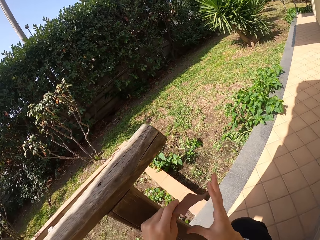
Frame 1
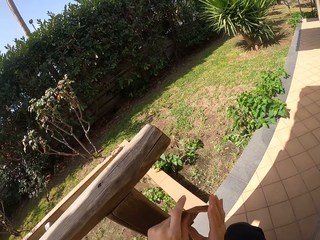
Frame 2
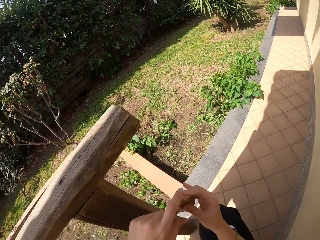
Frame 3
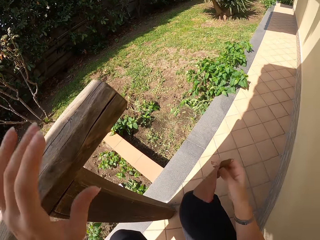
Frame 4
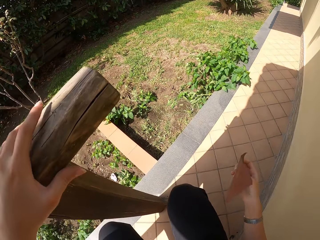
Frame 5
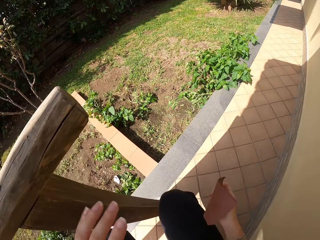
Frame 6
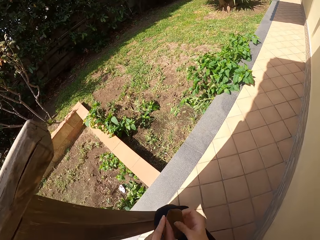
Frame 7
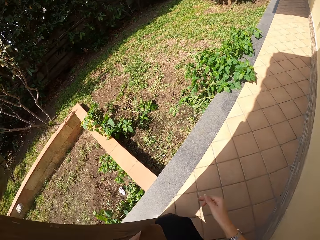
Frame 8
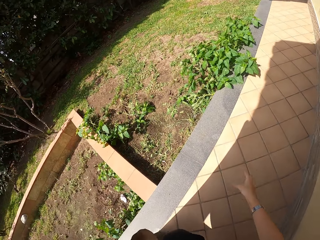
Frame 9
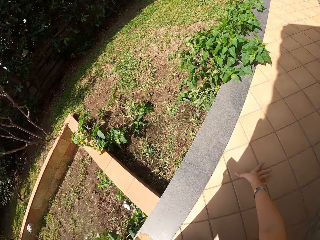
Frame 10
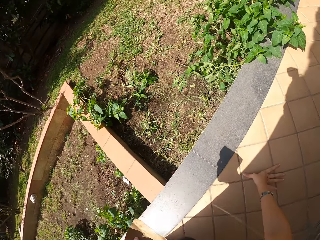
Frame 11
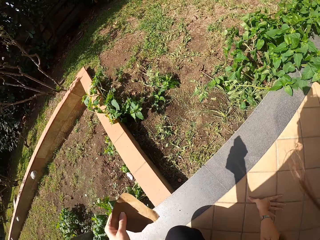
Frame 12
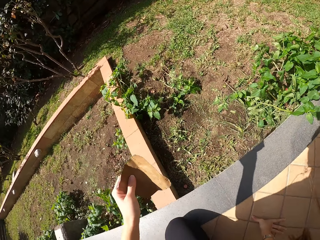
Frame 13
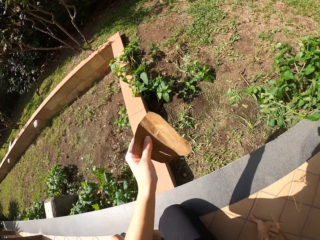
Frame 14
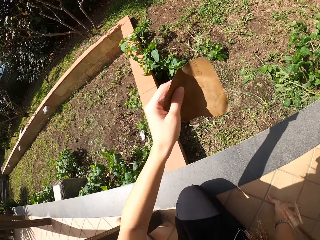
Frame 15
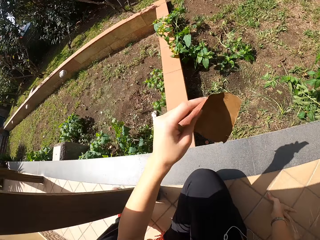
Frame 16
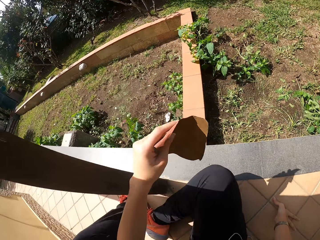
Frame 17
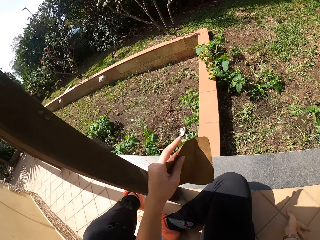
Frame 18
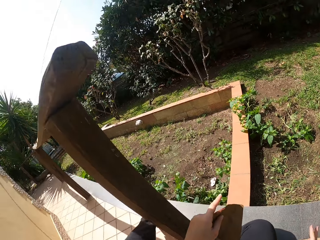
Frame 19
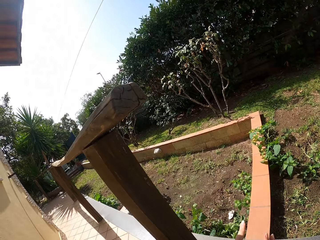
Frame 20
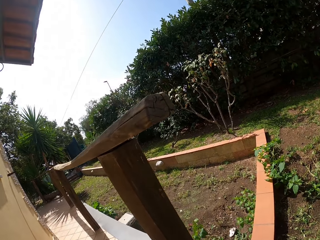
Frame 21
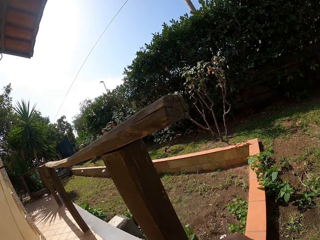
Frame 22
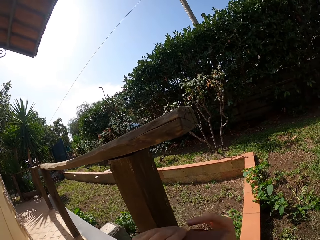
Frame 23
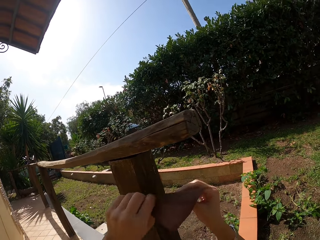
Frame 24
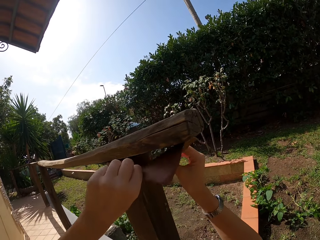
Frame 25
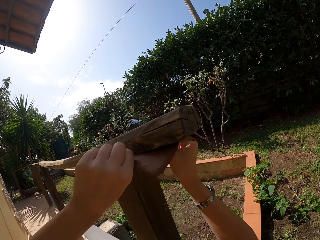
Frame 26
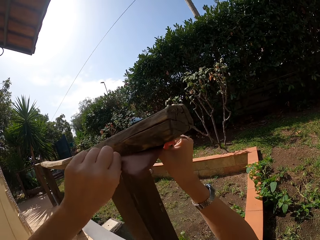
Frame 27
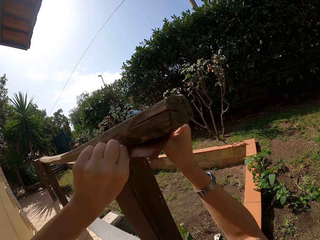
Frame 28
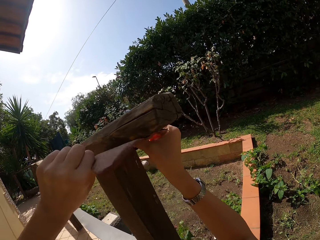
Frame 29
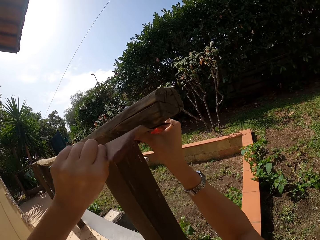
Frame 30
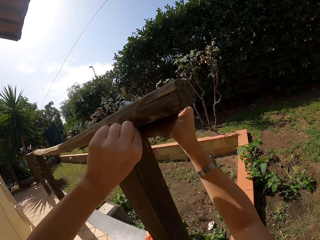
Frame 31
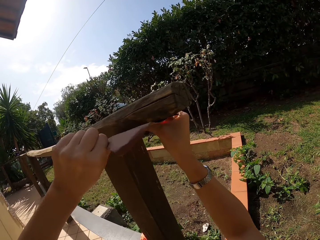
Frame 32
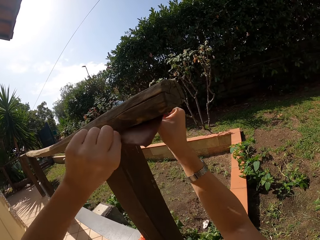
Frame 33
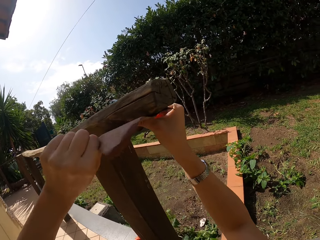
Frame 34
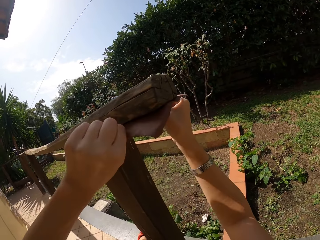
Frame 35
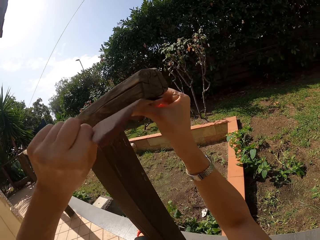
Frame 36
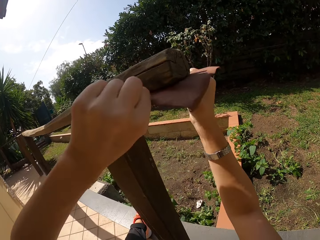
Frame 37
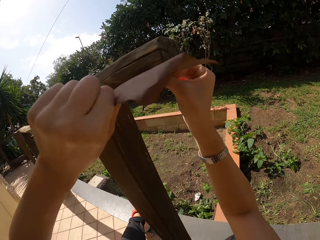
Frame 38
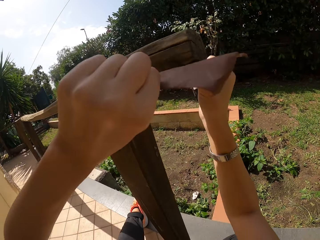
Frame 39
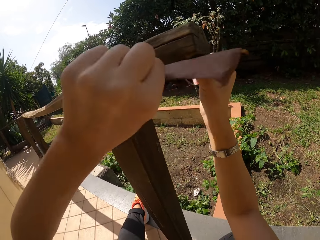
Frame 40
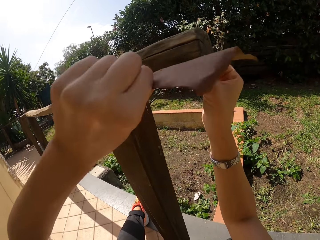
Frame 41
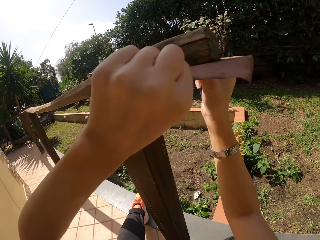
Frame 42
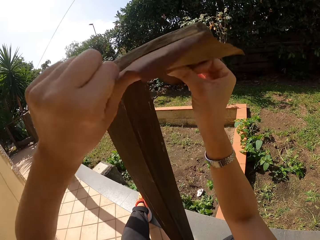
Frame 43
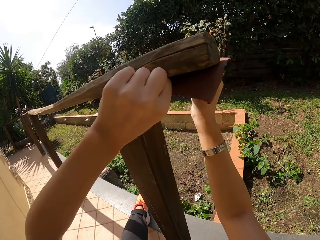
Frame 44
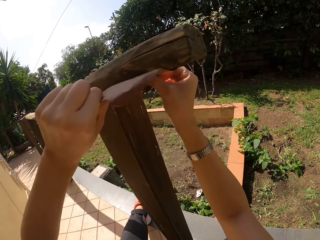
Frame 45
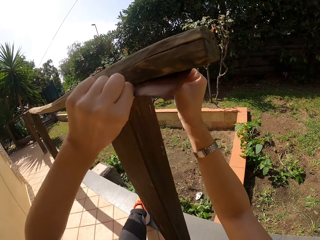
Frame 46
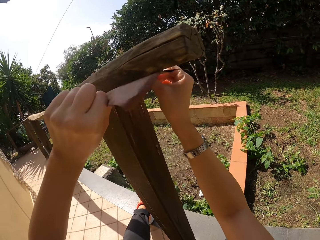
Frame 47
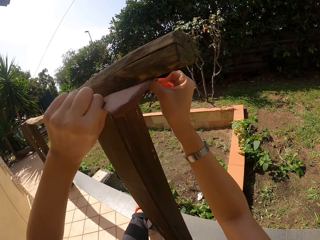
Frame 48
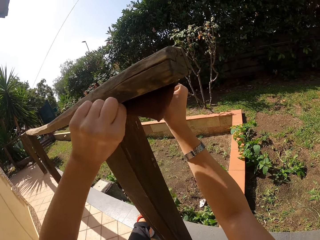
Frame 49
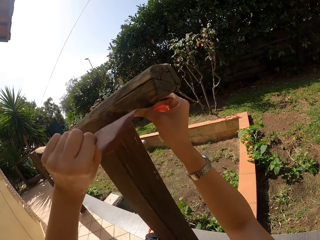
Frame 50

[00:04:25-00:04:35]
The camera wearer stops scrubbing the frame of wood. He turns the sandpaper. He adjusts the handling of the sandpaper. He passes the sandpaper from his right hand to his left hand. He touches the floor with his right hand. He sits down on the floor. He holds the sandpaper with both hands. He continues sandpapering the wood frame with both hands.

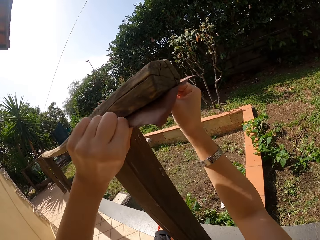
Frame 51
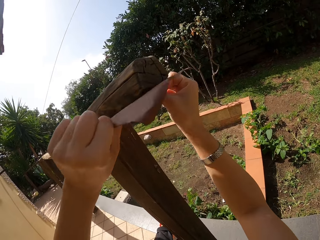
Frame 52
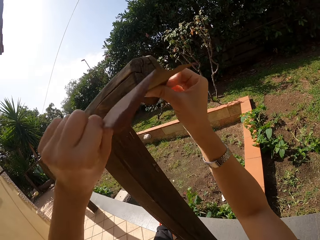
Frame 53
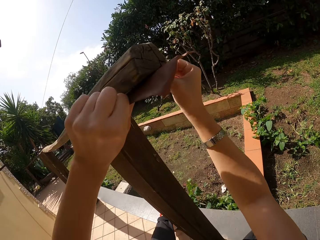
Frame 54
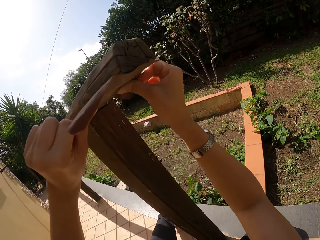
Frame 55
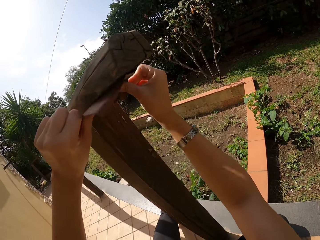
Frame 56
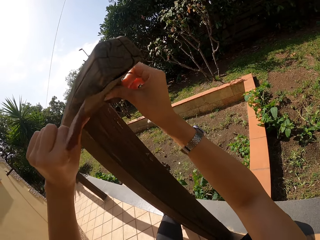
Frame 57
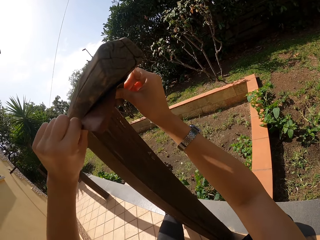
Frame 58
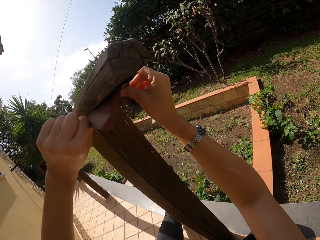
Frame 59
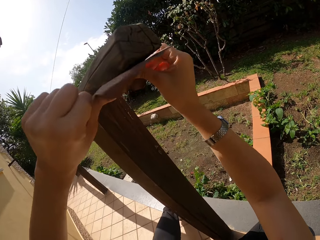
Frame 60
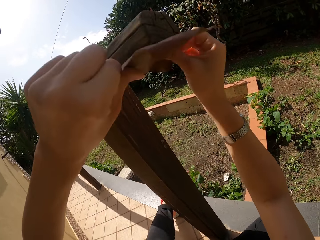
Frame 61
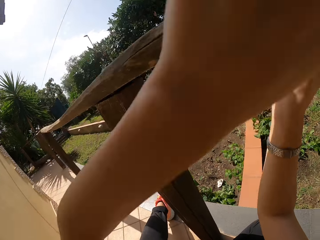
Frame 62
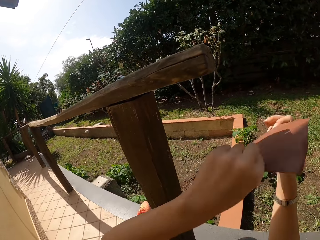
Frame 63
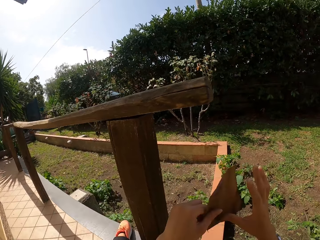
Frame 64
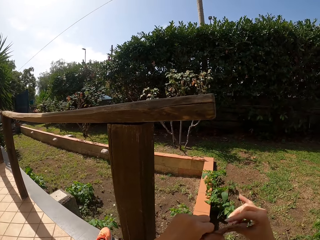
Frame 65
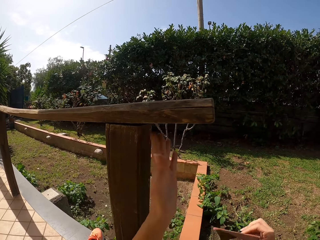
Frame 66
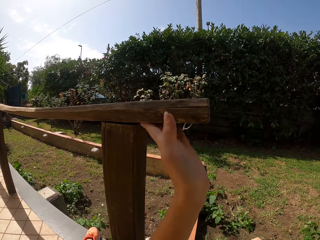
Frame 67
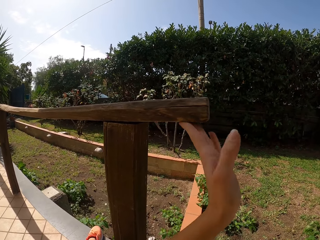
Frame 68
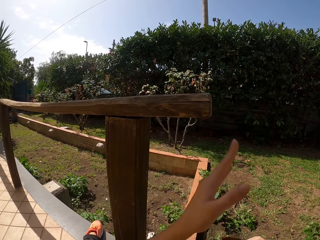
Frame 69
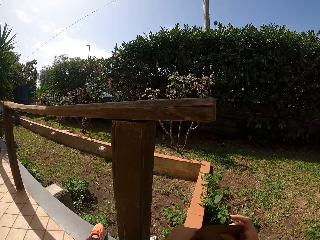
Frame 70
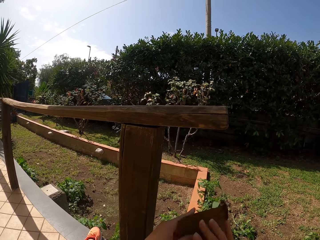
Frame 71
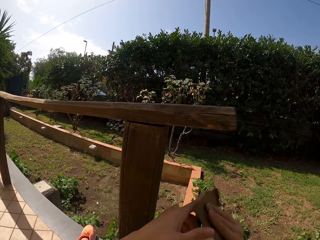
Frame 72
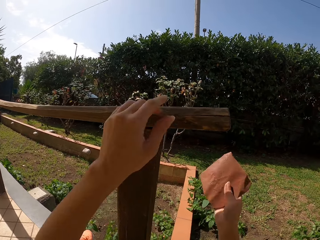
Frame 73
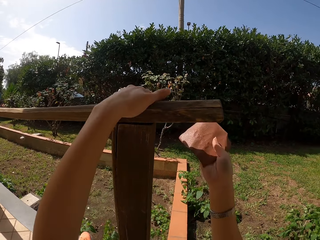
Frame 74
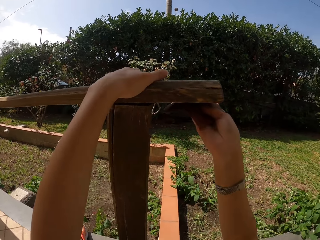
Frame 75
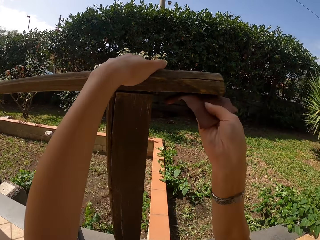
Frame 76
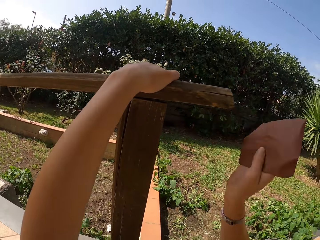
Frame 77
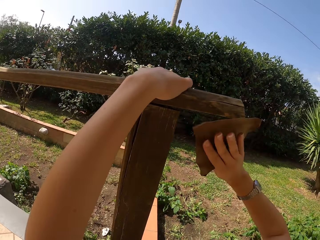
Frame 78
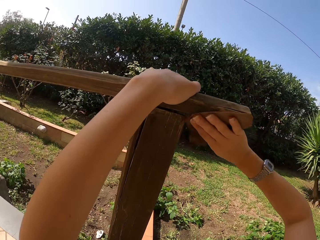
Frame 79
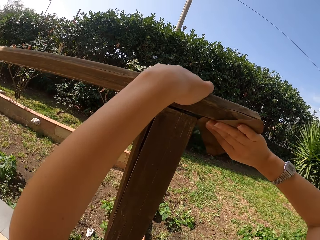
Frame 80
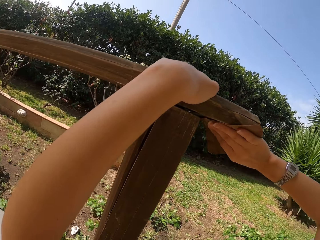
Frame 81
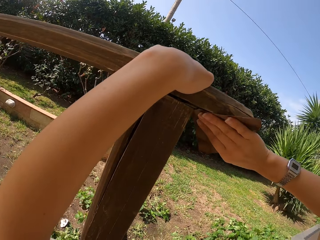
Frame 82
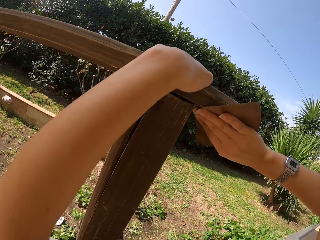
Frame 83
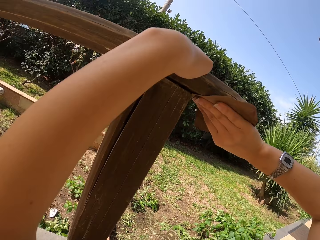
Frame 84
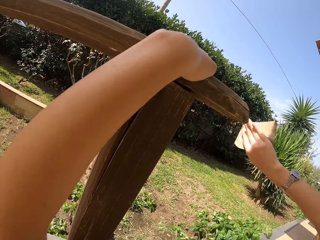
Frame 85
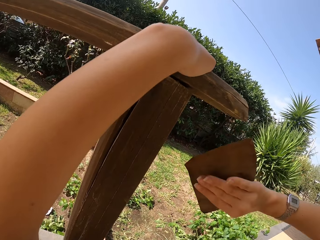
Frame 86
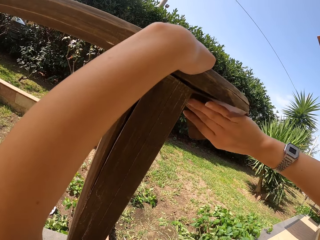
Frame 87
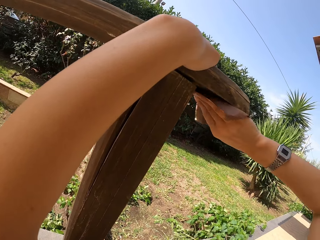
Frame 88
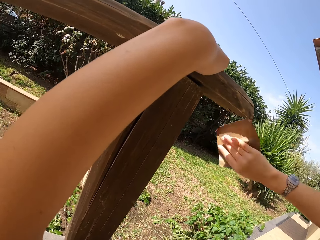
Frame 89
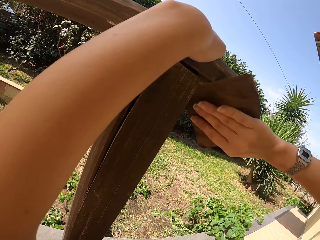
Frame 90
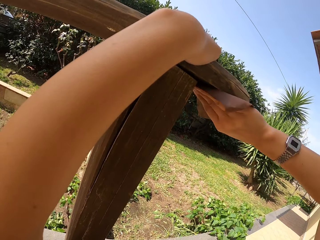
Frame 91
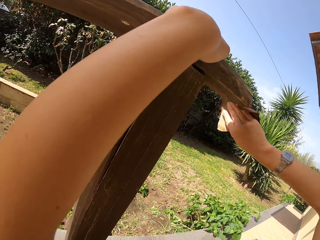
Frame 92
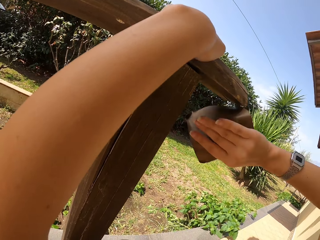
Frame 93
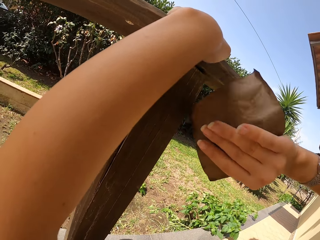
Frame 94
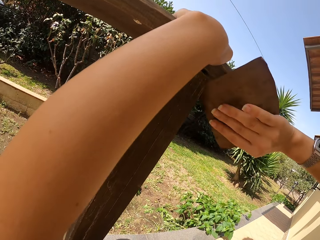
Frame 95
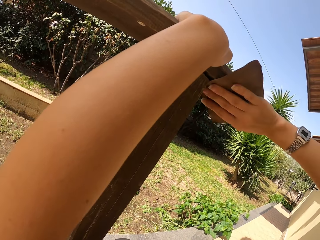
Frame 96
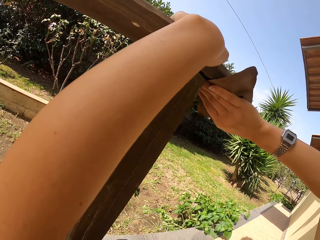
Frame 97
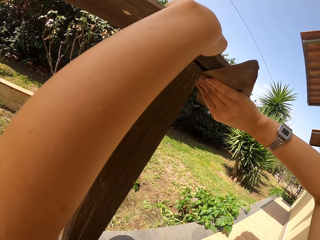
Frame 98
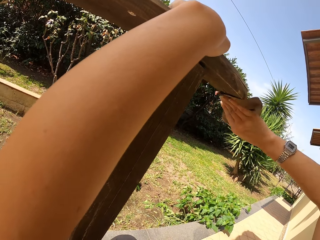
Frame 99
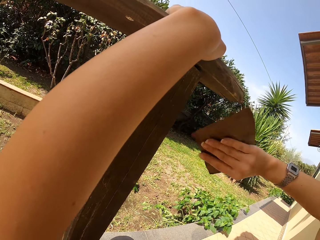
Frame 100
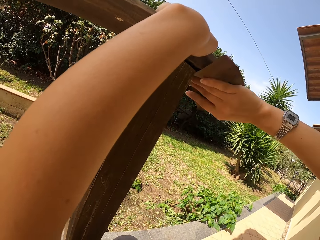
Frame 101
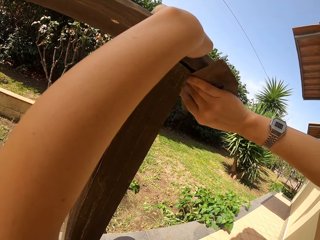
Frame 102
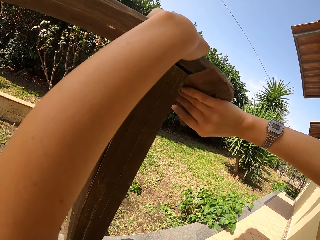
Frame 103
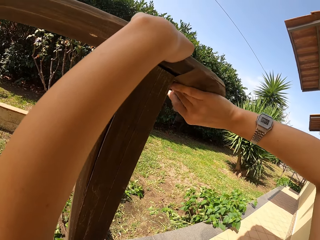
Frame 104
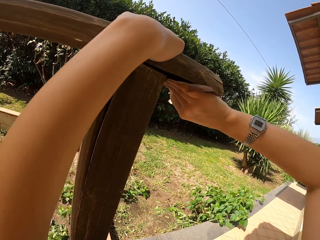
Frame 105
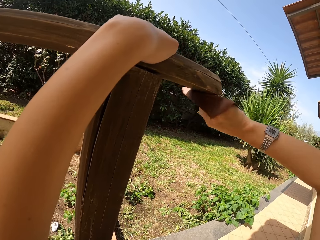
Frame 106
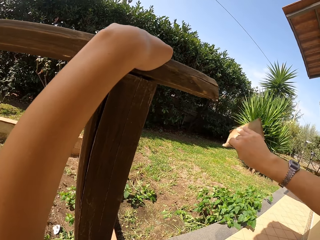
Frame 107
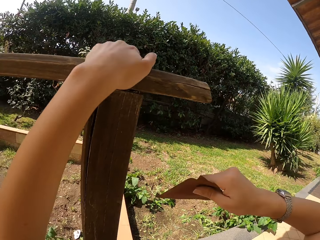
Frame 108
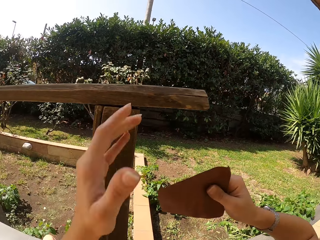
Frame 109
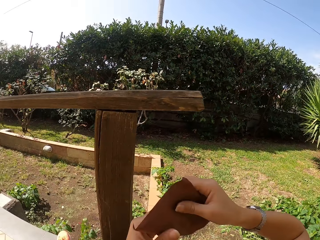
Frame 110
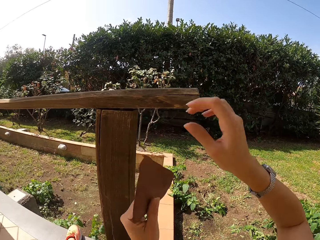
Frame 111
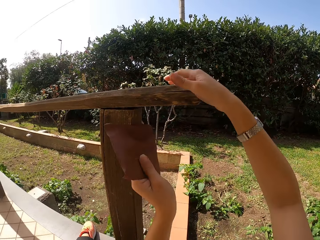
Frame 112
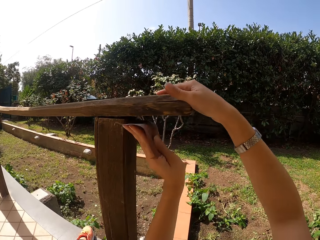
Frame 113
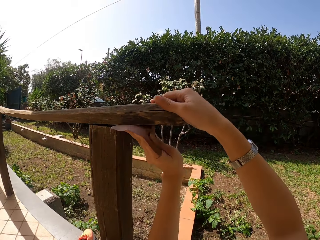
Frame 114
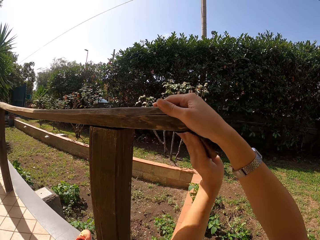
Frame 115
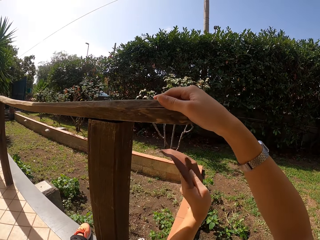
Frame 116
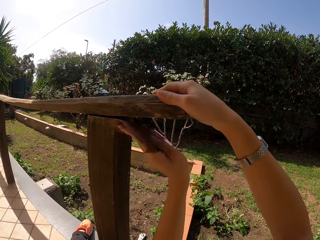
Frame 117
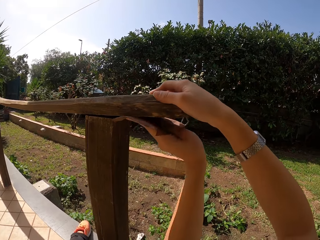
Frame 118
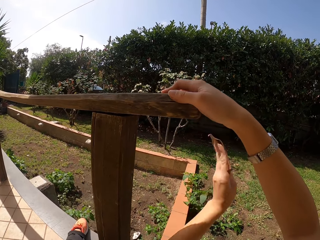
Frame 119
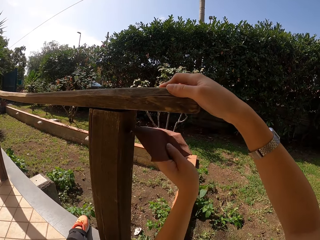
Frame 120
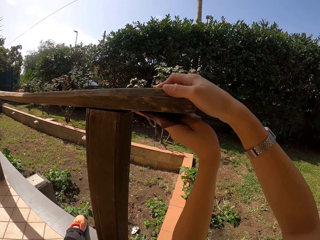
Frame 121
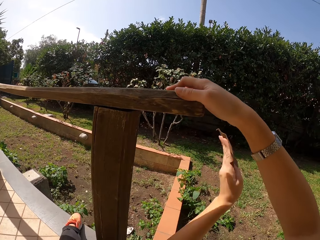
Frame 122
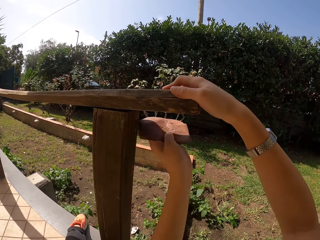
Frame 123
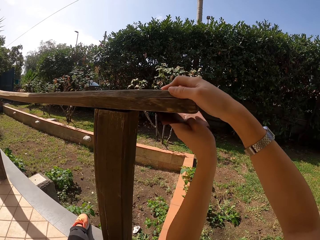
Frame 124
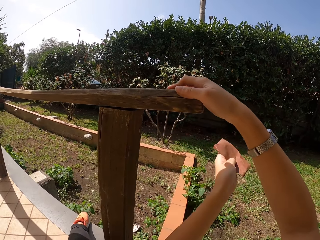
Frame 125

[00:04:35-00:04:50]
The camera wearer stops scrubbing the frame of wood. He lets go of the sandpaper with his left hand. He touches the wood frame with his left hand. He stops touching the frame of wood with his left hand. He changes the handling of the sandpaper to the right hand. He continues sandpapering the wood frame. He passes the sandpaper from his right hand to his left hand. He continues sandpapering the wood frame.
